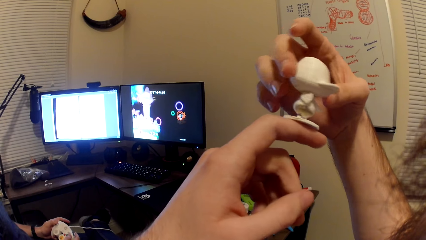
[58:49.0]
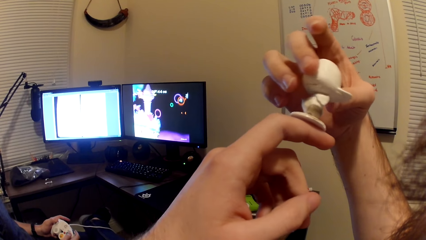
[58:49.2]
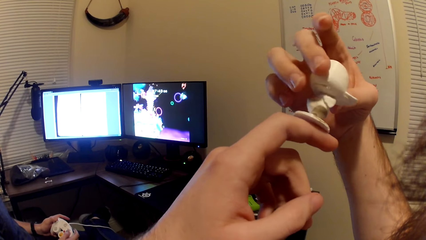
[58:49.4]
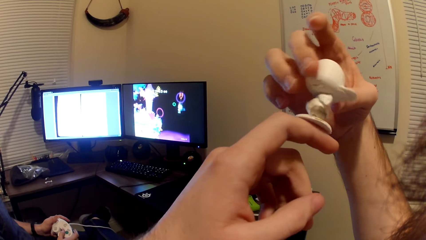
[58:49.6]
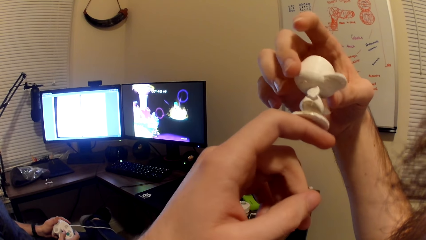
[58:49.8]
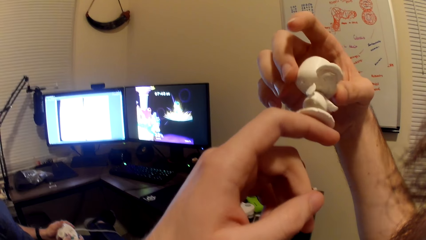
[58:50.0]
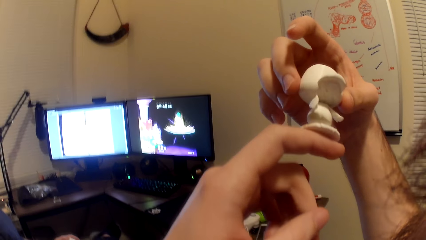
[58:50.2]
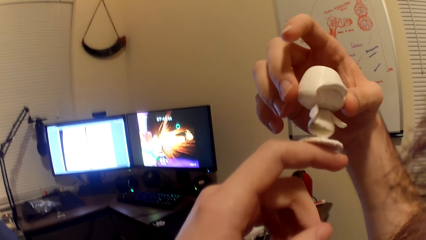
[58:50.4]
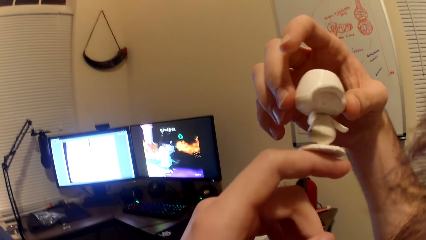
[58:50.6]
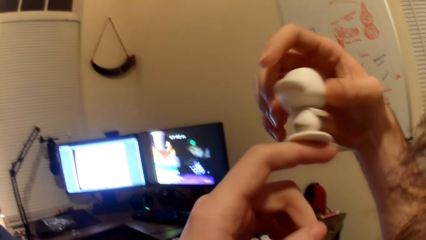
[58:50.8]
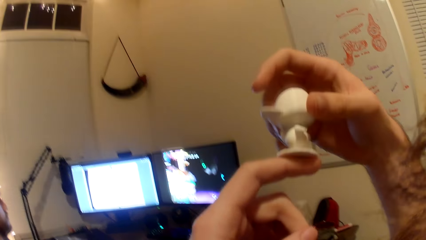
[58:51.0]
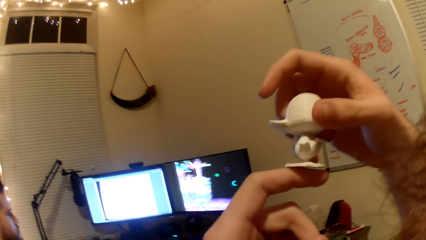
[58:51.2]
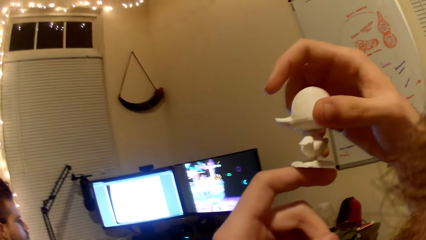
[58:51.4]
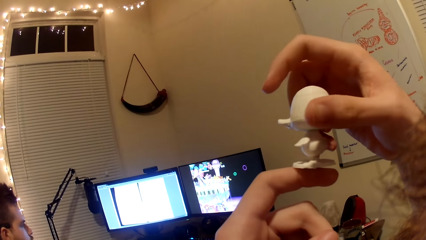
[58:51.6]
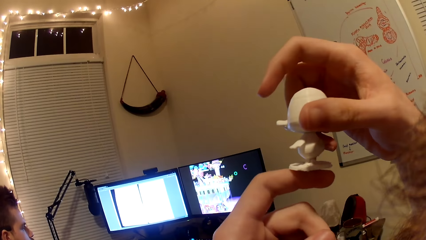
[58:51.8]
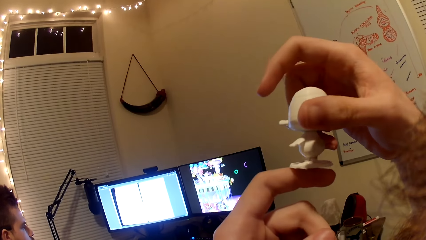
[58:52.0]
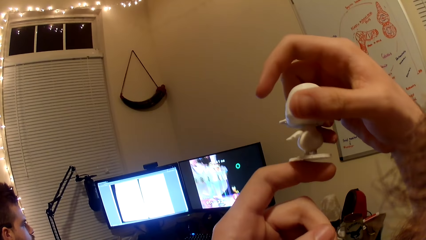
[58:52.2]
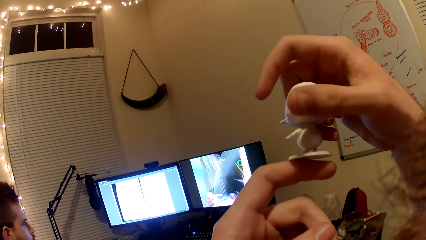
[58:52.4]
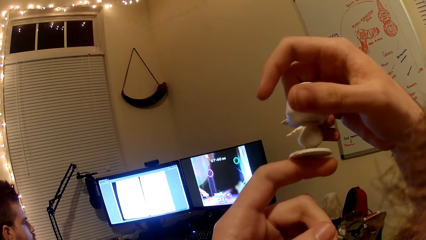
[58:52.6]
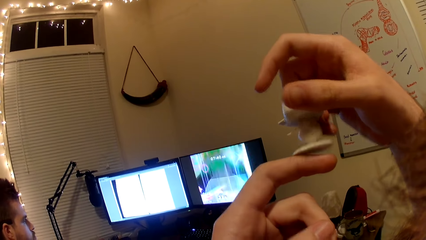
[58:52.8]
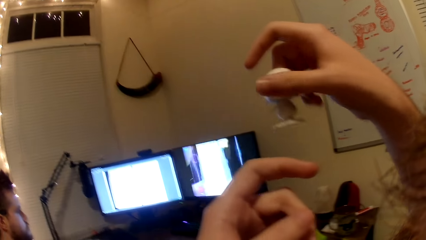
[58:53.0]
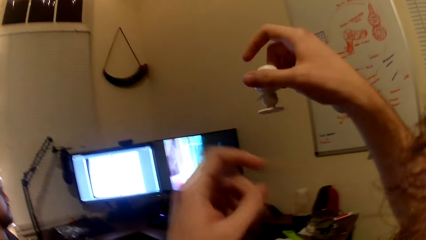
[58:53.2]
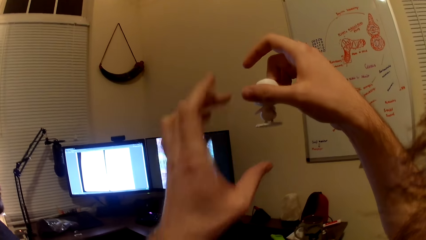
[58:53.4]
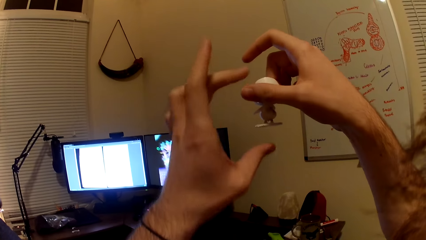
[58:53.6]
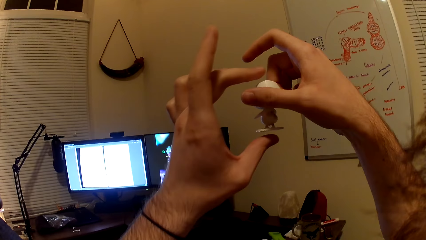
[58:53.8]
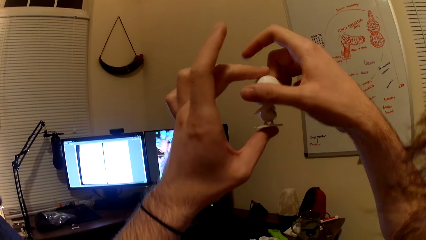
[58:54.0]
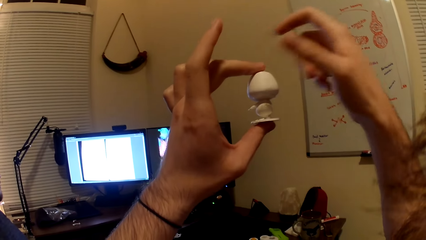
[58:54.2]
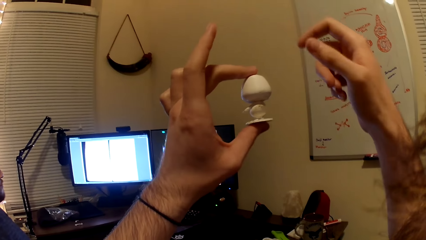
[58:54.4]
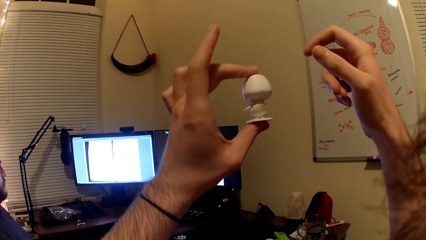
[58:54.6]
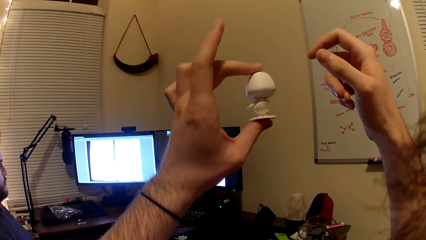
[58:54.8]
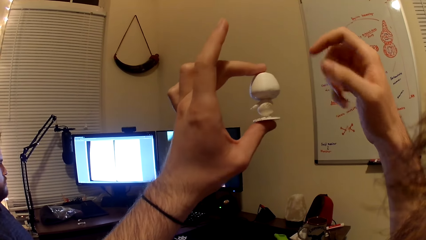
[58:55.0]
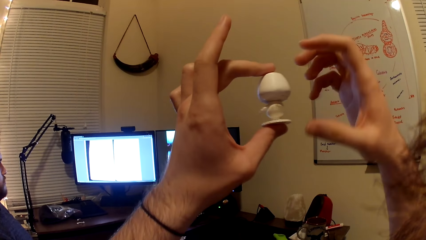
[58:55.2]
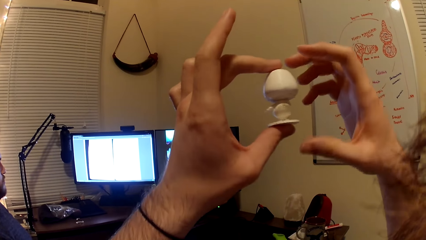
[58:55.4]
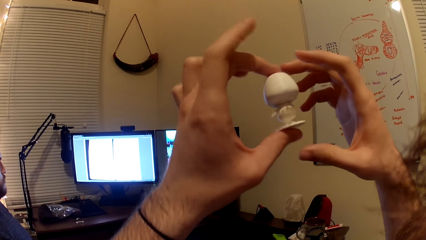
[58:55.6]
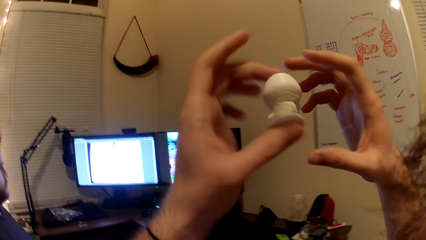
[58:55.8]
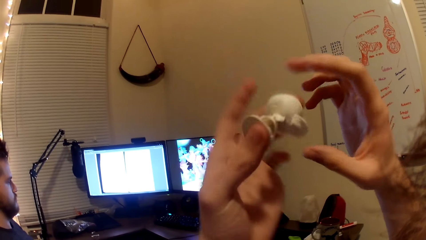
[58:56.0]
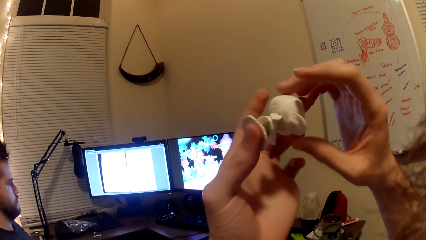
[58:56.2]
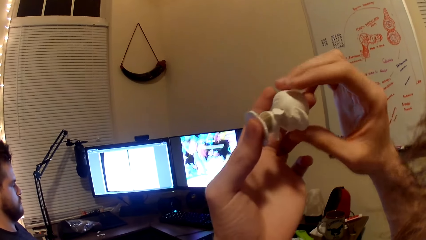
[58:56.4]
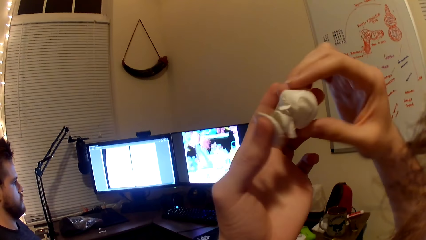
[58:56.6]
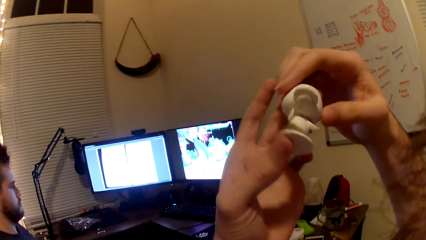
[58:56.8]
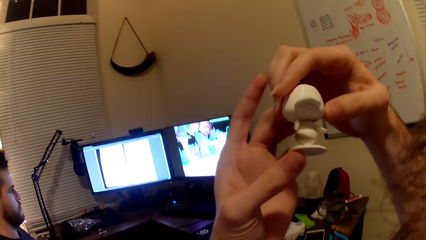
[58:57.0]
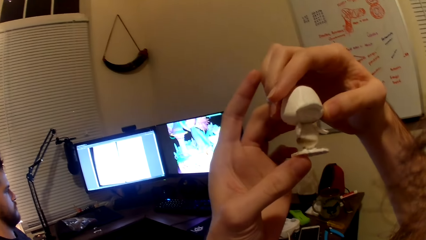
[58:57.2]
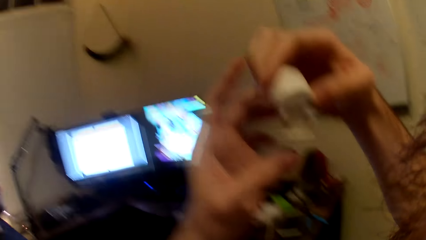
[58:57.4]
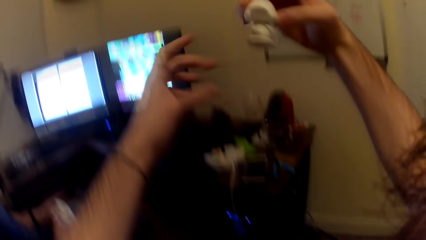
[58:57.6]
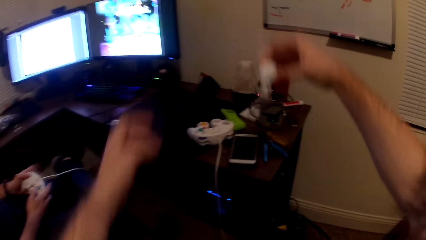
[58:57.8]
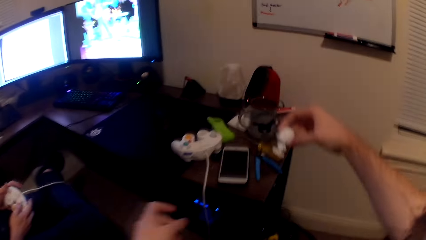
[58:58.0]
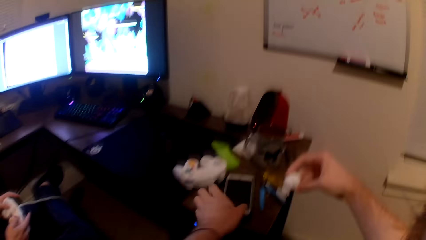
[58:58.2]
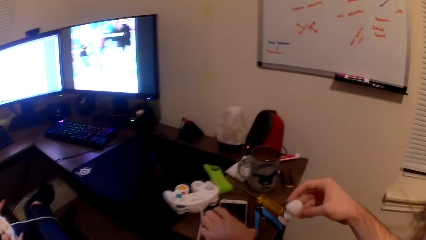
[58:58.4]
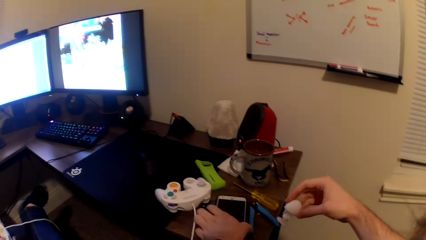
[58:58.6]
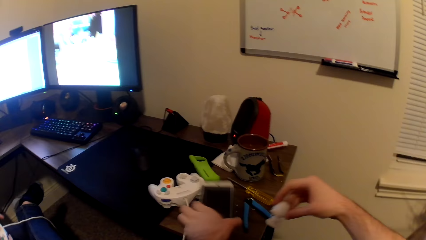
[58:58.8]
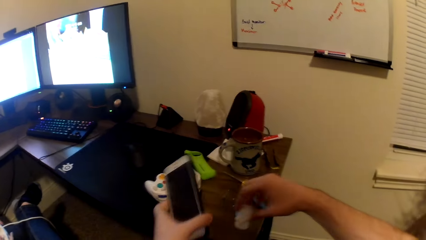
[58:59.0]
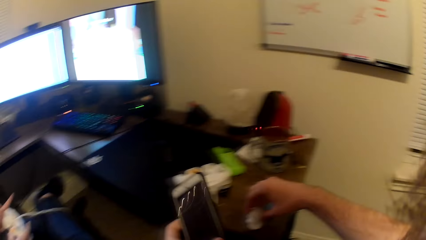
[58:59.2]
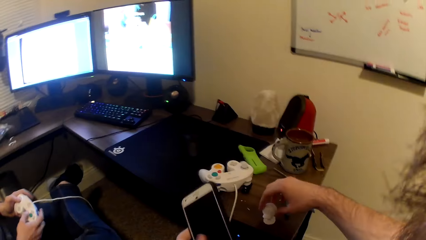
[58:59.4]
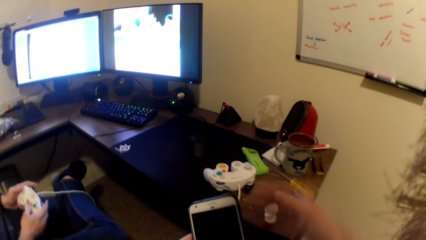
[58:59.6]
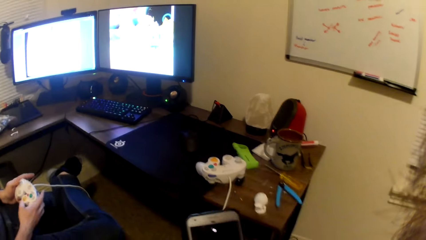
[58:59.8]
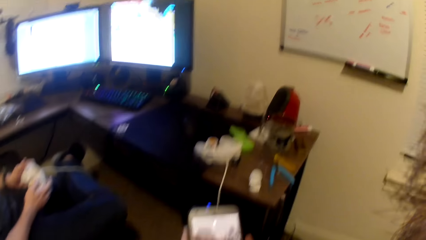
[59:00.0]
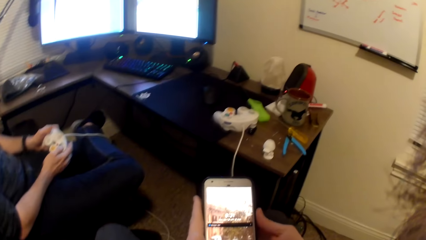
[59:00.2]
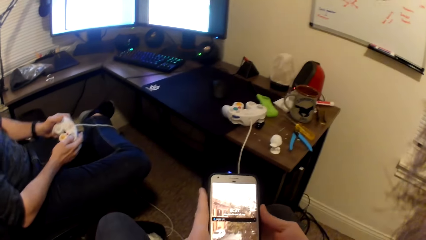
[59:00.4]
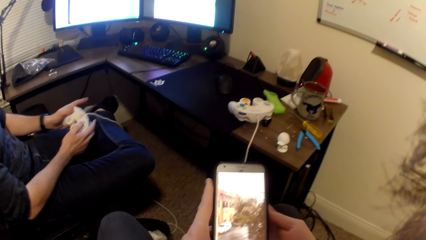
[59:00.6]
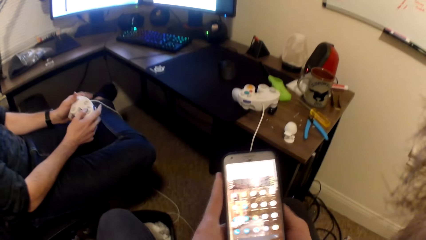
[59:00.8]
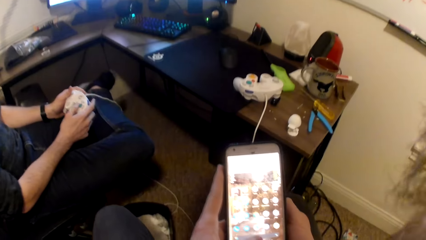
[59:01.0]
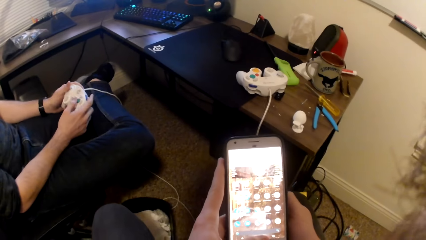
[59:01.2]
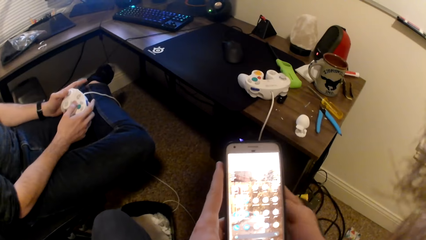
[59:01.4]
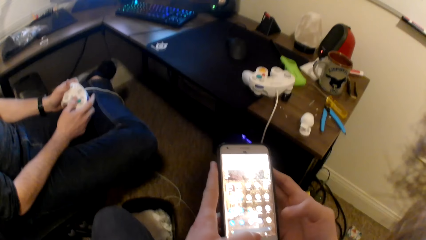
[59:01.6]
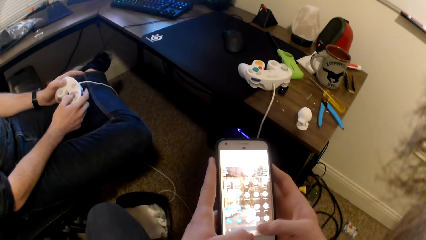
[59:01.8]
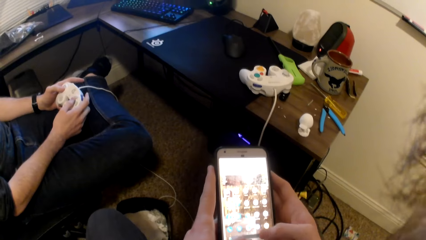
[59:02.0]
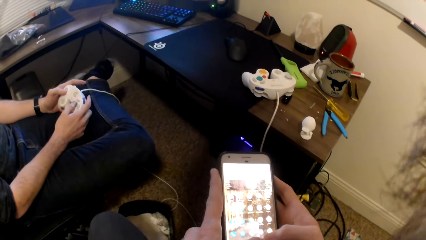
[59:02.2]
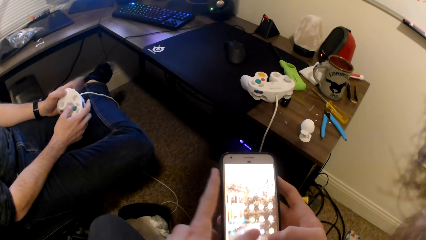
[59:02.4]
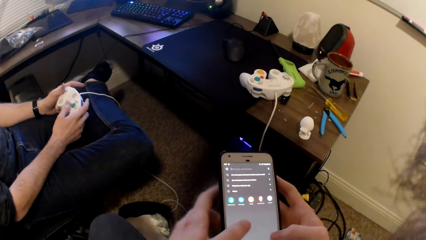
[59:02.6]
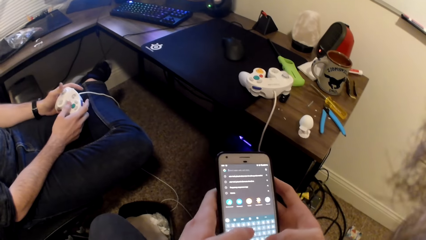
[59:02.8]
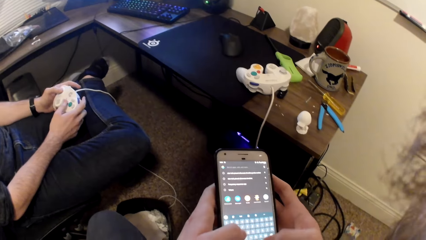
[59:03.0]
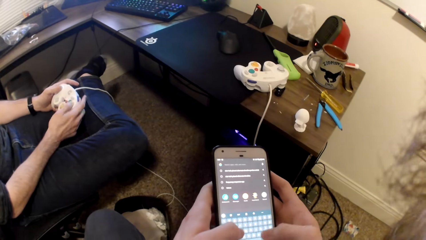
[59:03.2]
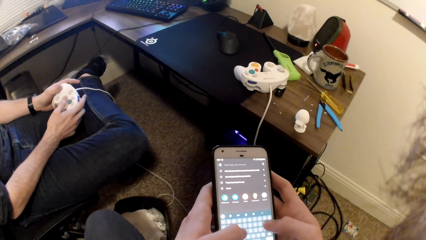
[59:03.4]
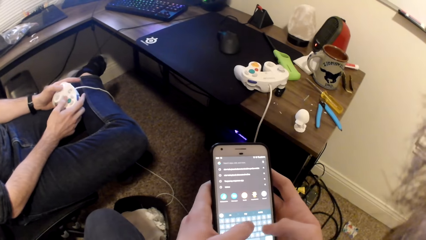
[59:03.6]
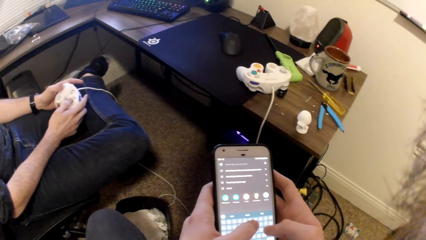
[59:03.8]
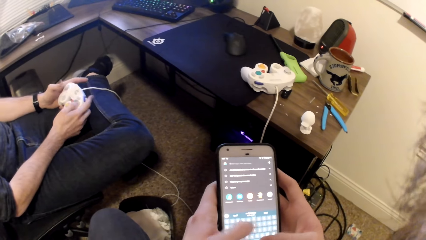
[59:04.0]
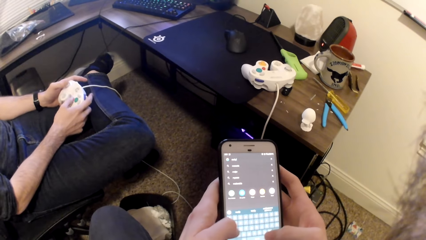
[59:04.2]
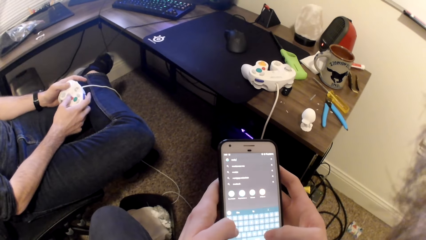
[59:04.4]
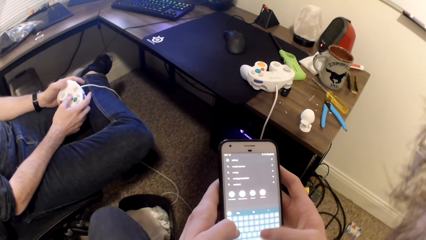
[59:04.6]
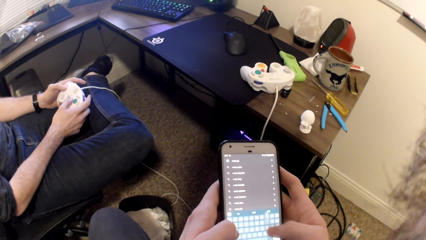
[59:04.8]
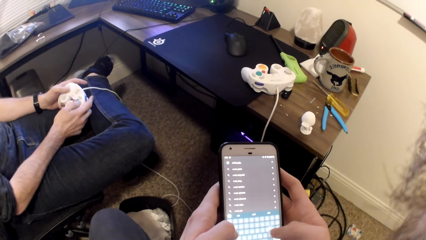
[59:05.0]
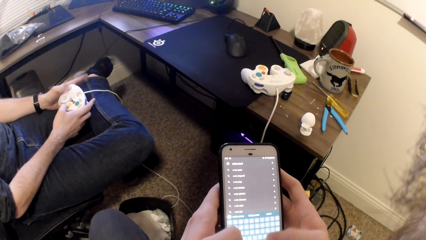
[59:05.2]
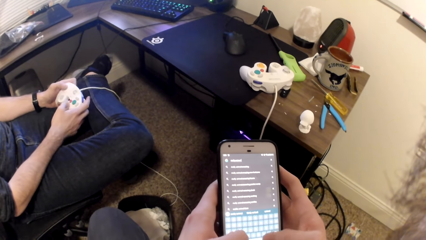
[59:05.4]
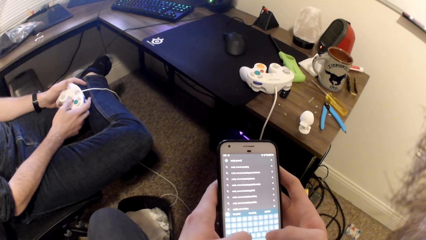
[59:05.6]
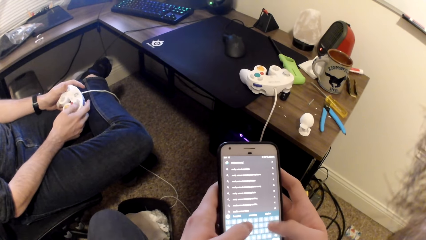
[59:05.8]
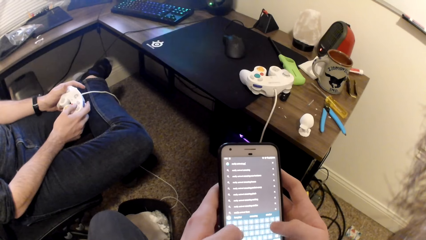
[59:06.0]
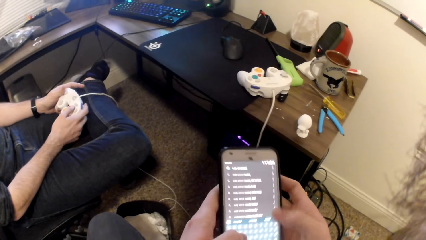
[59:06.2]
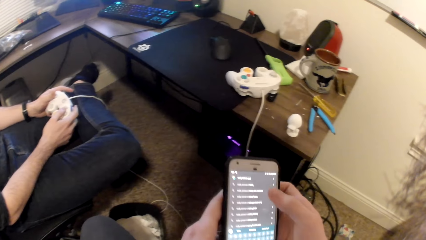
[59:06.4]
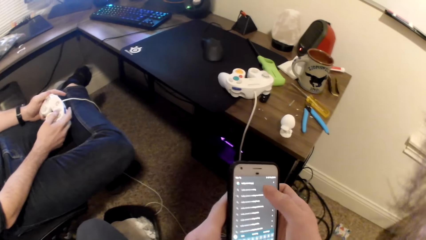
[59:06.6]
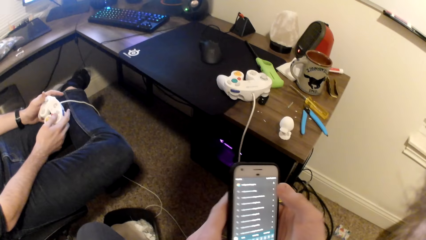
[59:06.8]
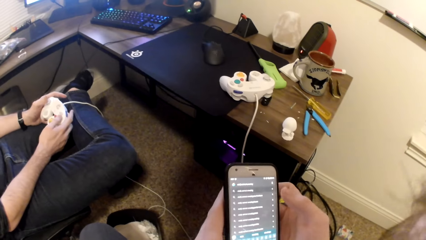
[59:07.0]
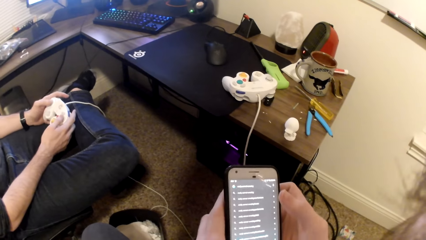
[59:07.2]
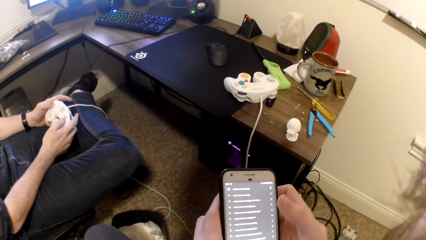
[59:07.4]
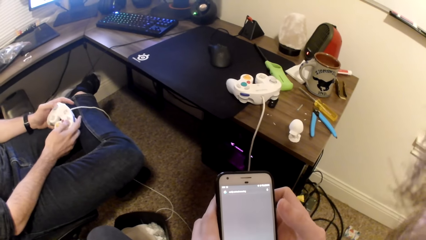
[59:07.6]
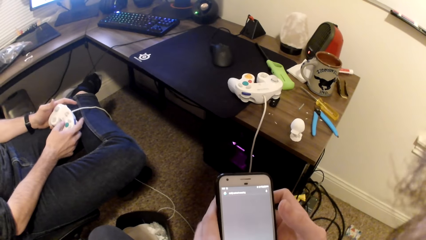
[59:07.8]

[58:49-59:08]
The camera wearer plays with the duck toy. He removes the white toy from his left hand with his right hand. He holds the white toy with his left hand. He holds the white toy with both hands. He removes his left hand from the white toy. He picks up a phone from a table with his left hand. He places the white toy on the table with his right hand. He holds the phone with both hands. He presses the phone with both hands. He scrolls the phone.
